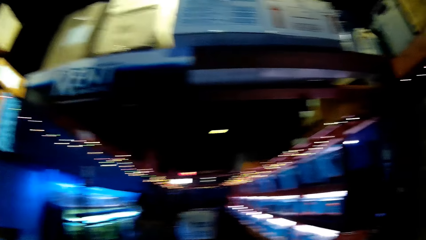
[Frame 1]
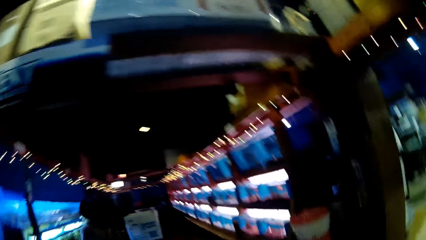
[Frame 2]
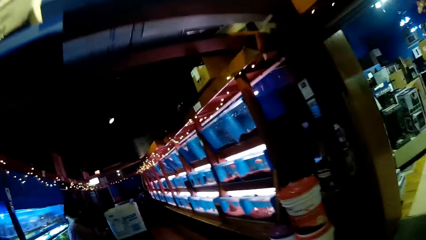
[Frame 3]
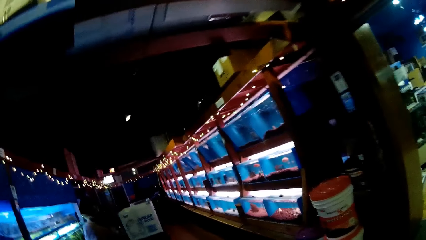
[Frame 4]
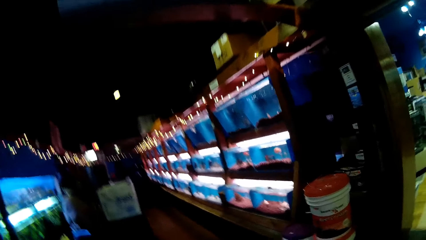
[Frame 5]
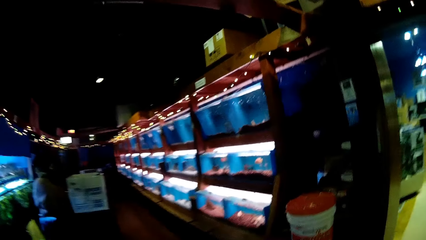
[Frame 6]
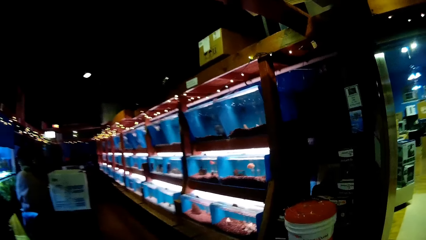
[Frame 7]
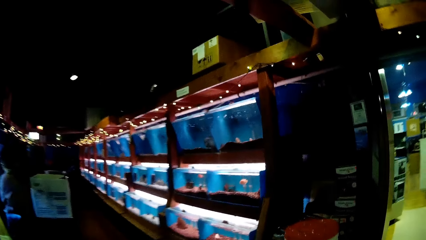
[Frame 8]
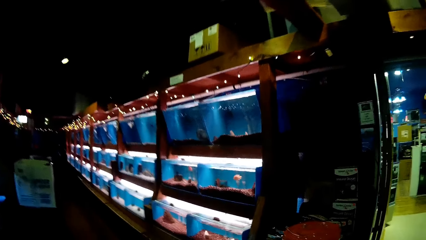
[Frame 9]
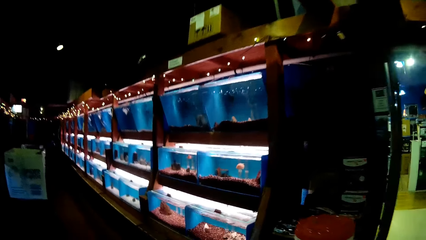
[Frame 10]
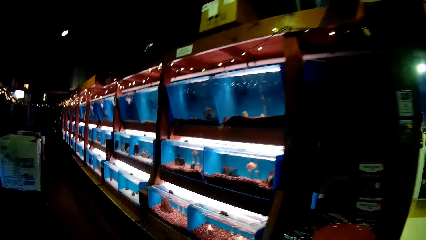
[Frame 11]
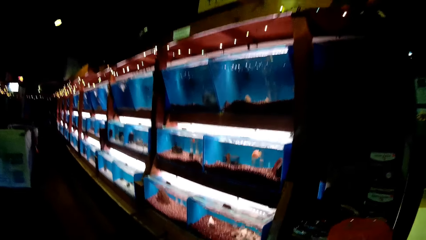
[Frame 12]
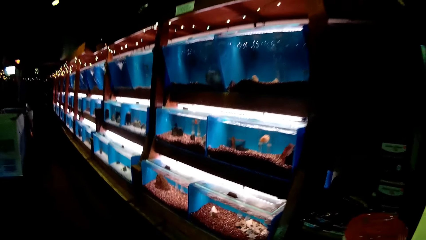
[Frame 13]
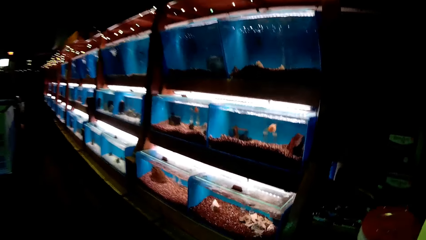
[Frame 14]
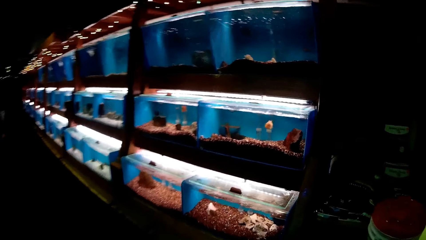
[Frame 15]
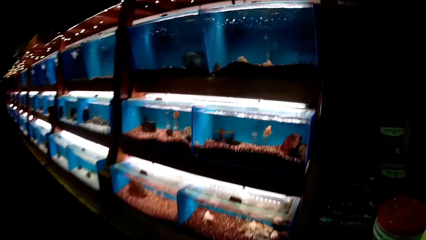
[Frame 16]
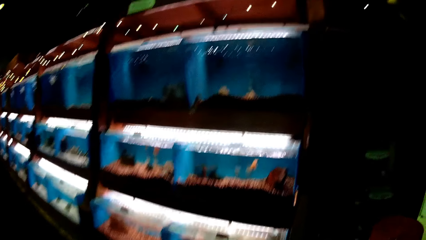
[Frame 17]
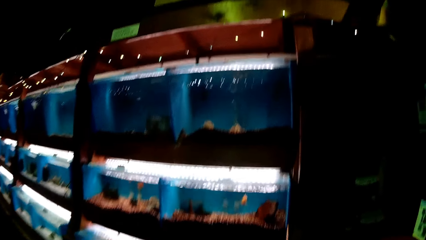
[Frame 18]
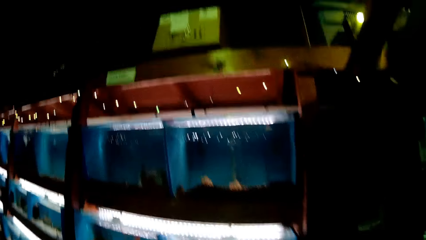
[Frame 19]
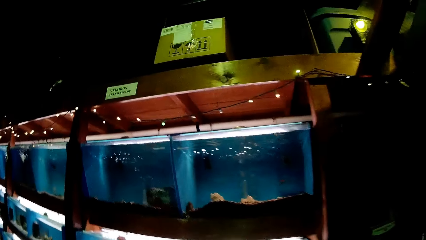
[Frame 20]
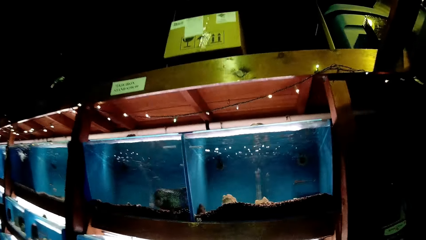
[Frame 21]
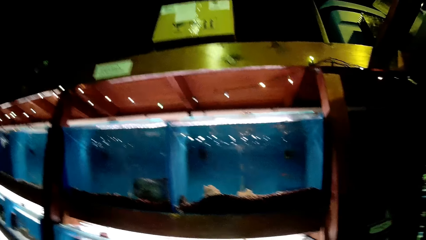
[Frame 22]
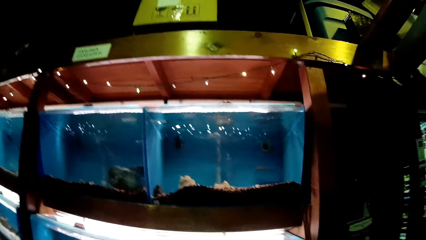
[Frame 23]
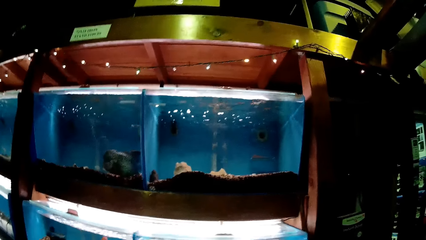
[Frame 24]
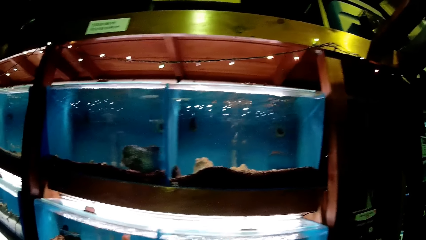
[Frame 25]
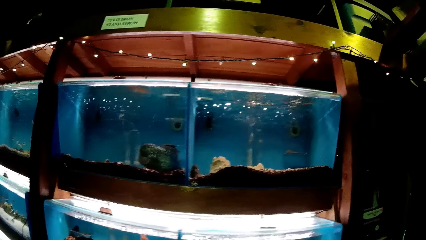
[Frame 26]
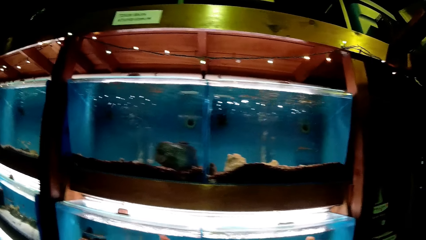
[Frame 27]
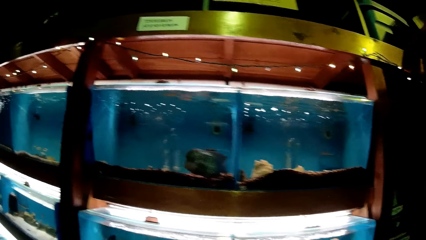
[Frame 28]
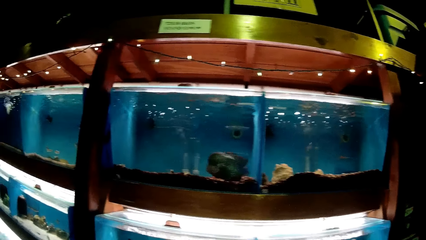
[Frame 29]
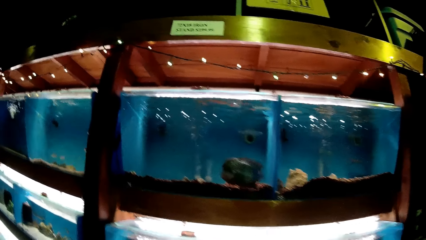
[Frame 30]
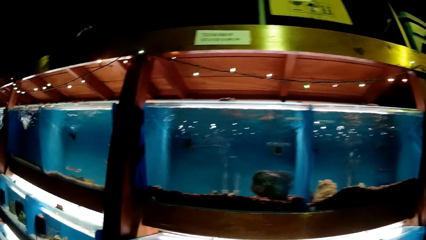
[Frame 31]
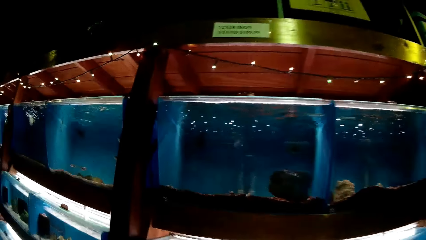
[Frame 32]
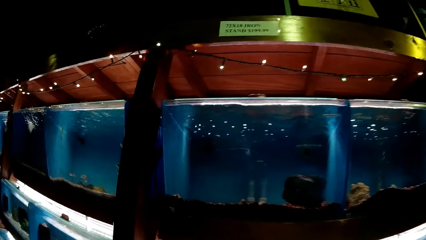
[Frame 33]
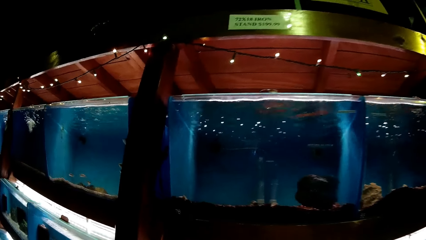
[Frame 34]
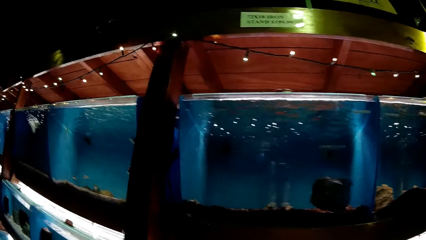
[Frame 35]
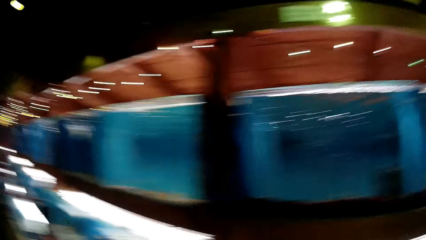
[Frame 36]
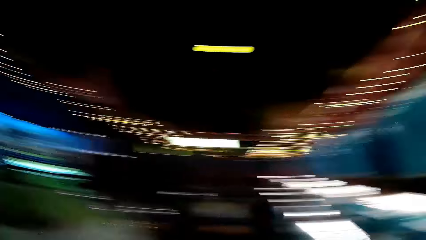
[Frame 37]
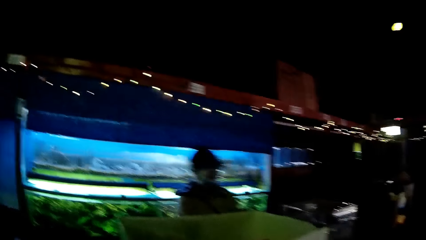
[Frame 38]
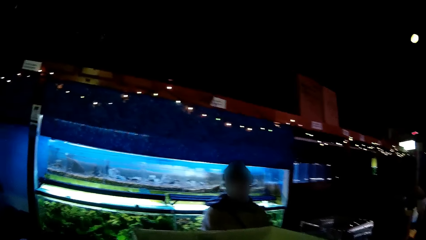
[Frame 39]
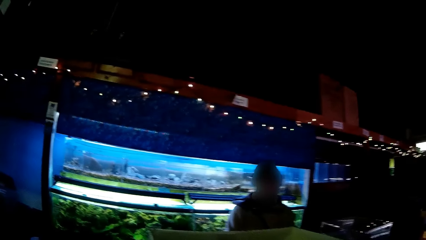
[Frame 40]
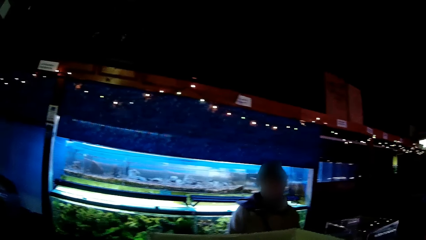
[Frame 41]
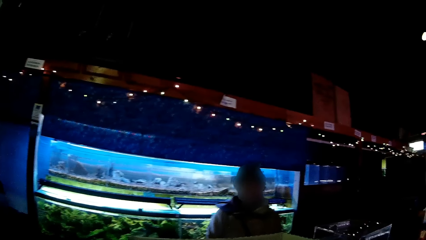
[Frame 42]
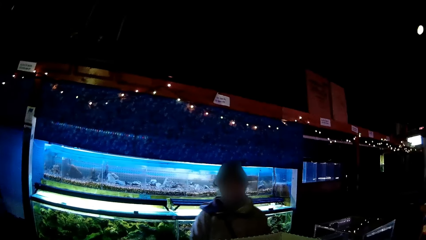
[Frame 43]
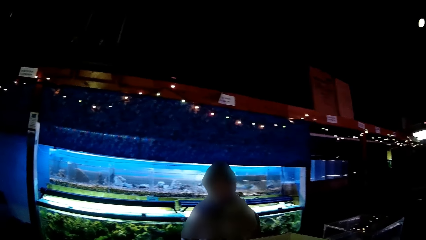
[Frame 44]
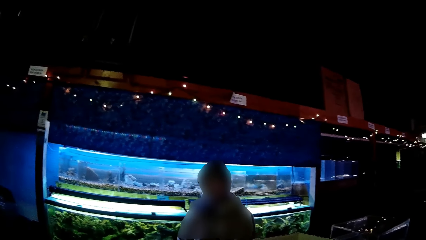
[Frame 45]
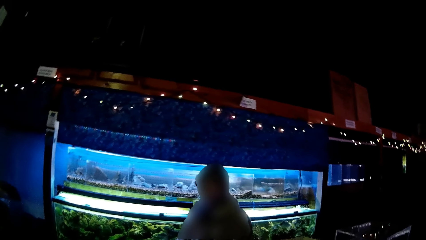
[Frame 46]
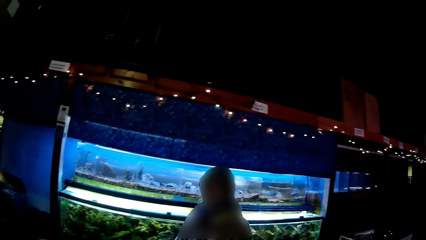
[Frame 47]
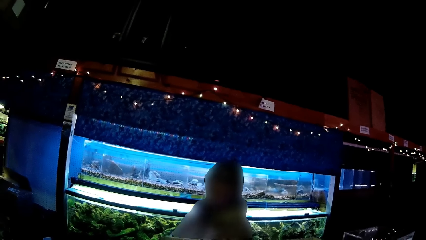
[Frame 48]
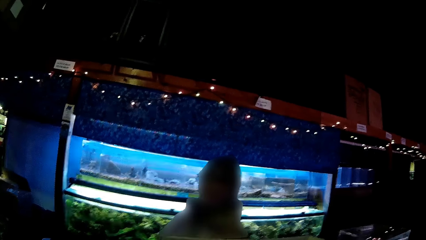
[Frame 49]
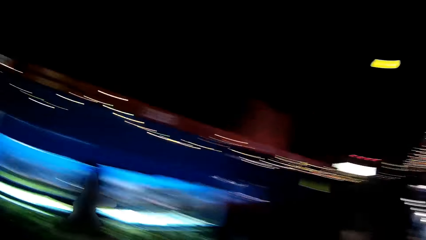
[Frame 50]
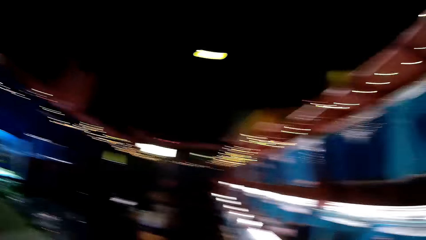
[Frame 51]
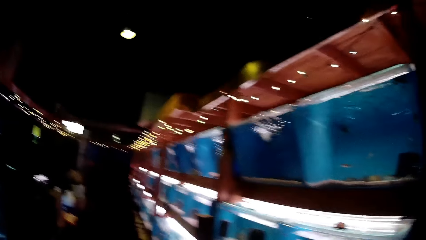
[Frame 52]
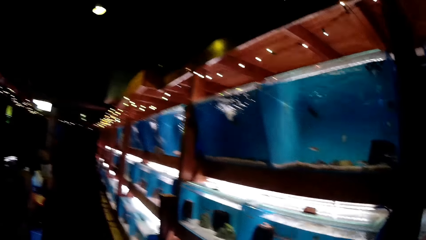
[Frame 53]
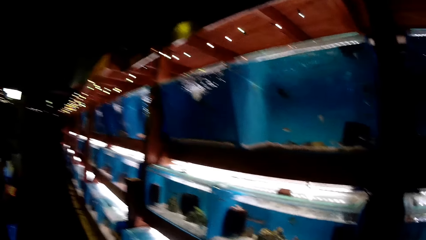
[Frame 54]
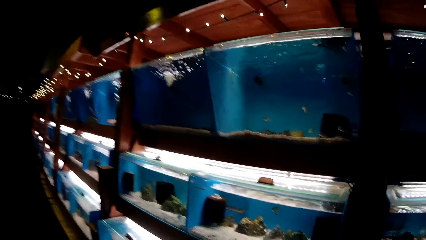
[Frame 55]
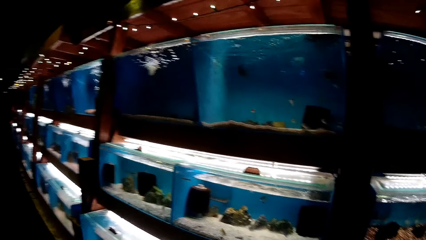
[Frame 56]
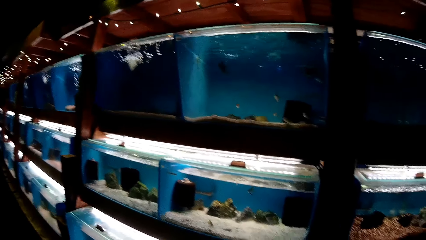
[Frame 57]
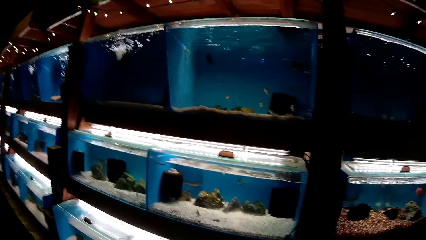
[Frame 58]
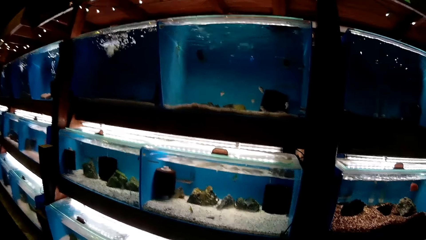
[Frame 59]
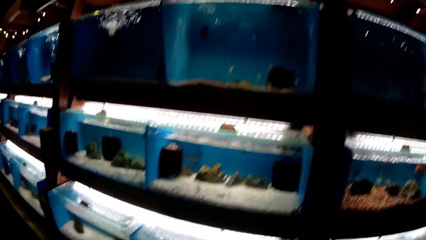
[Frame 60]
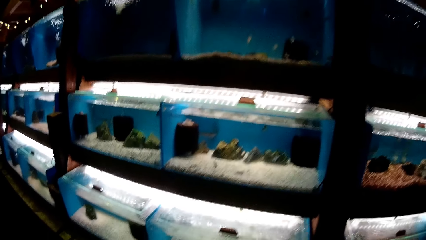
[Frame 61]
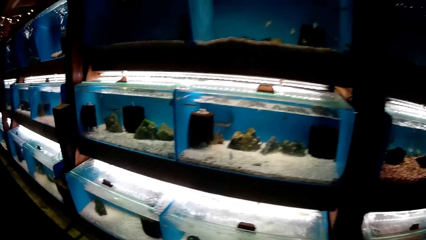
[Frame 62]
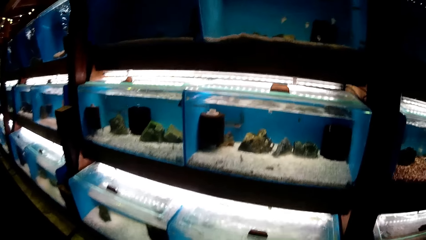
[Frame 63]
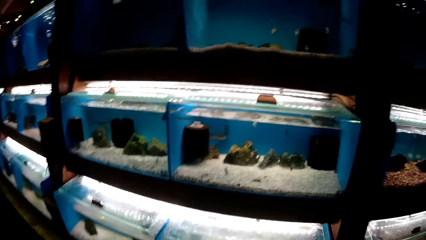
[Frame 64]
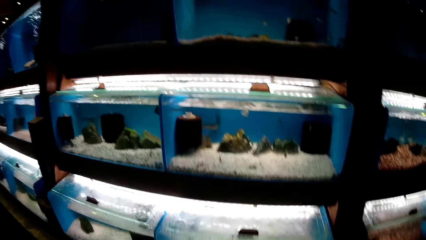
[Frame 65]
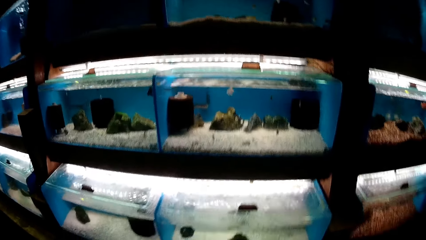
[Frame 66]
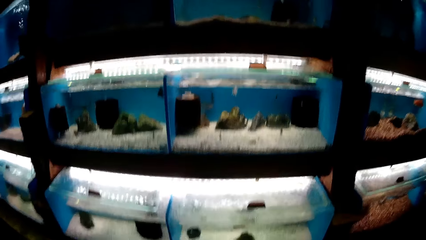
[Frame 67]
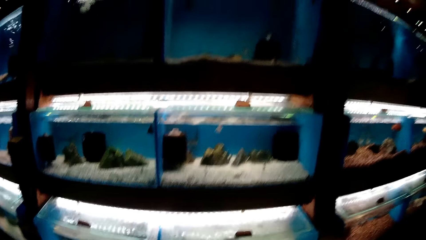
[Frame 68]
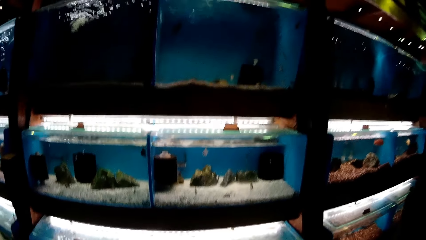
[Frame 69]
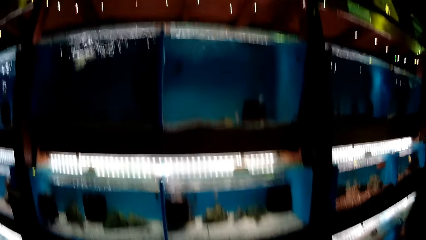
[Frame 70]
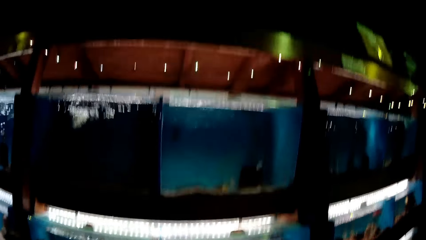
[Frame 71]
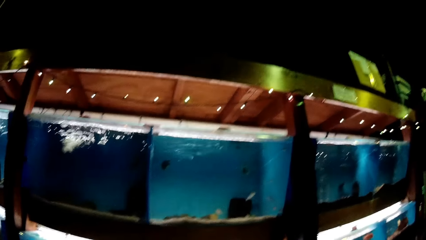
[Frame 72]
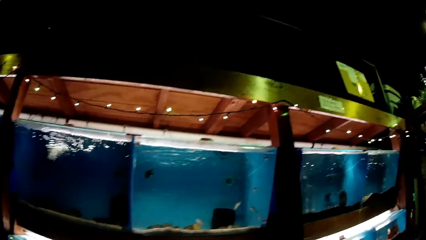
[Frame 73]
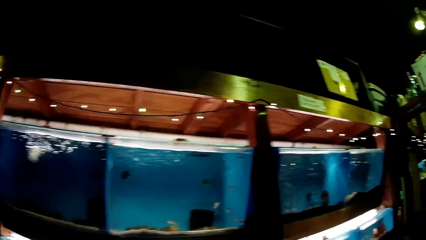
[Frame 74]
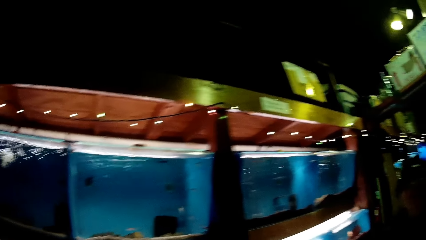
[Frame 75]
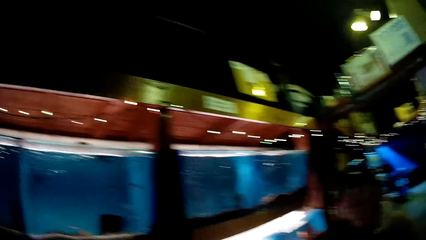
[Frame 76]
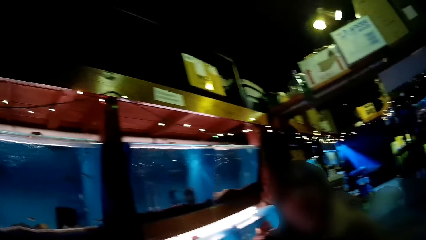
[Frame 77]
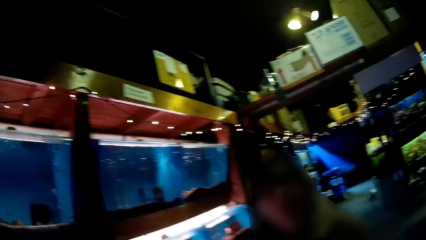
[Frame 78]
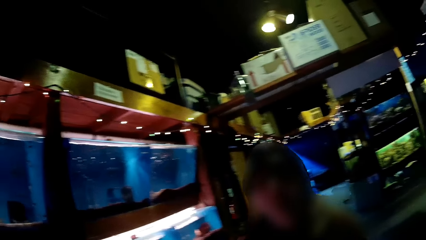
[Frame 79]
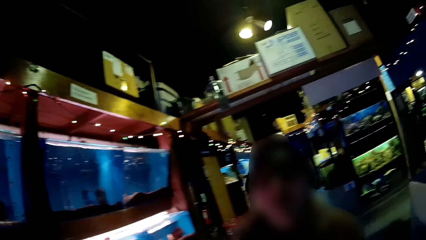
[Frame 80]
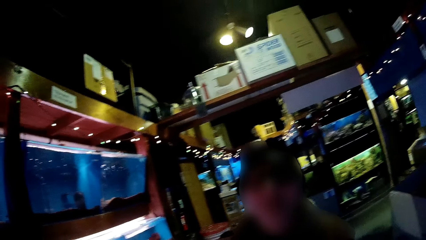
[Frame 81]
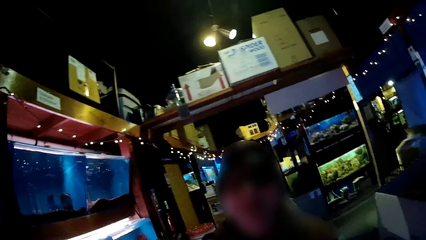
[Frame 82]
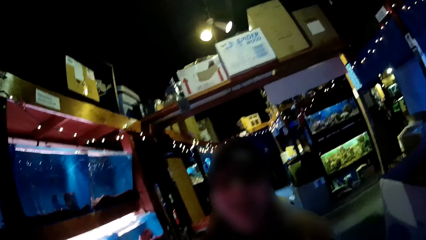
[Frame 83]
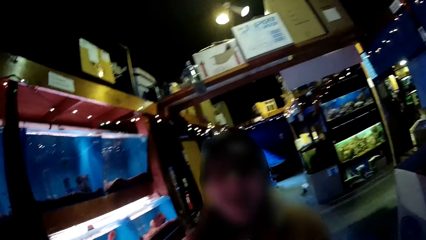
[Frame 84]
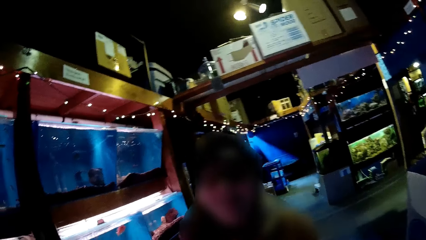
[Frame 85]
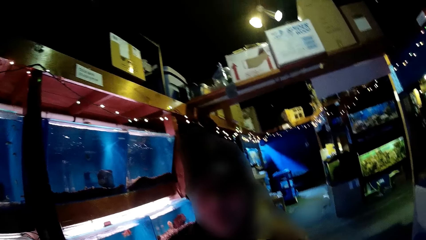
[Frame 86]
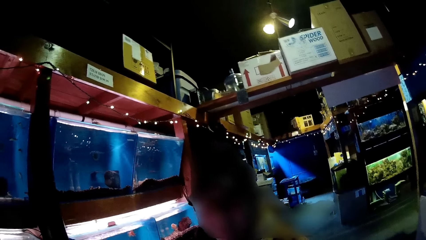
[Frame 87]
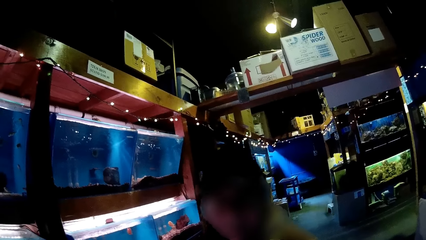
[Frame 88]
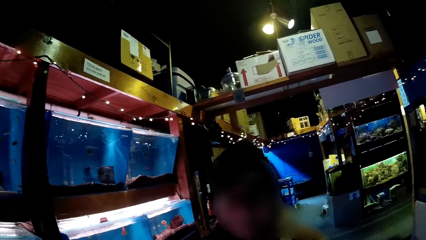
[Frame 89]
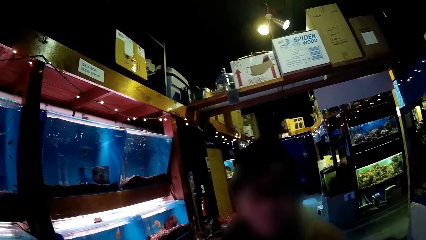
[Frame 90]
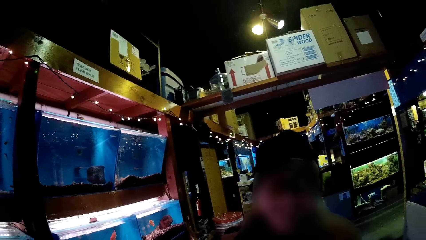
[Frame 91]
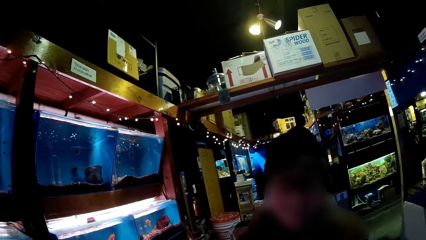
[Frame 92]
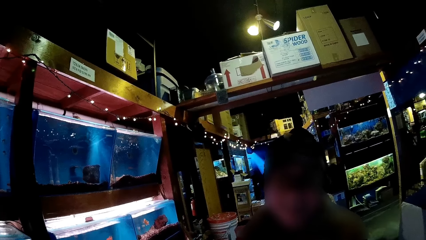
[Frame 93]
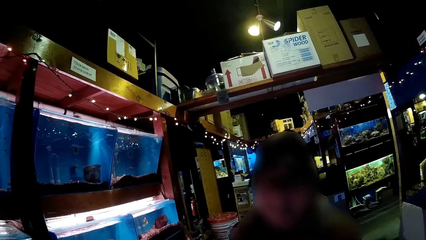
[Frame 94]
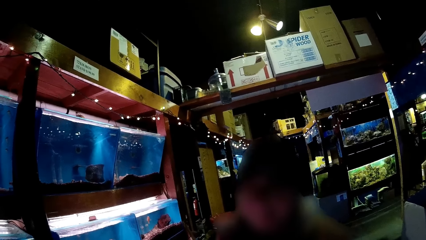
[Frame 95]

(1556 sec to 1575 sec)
The camera wearer looks at an aquarium. They look across the showroom. A woman walks past the camera wearer. The camera wearer looks at the aquarium. The woman talks to the camera wearer.
